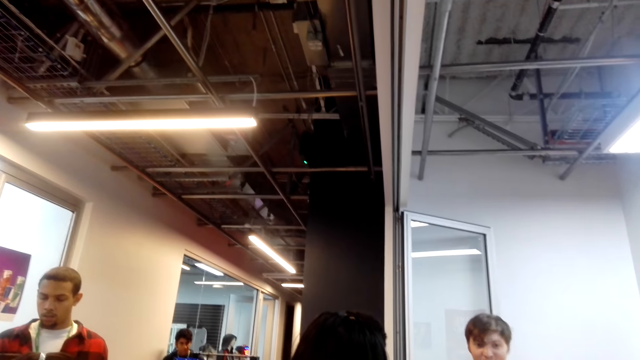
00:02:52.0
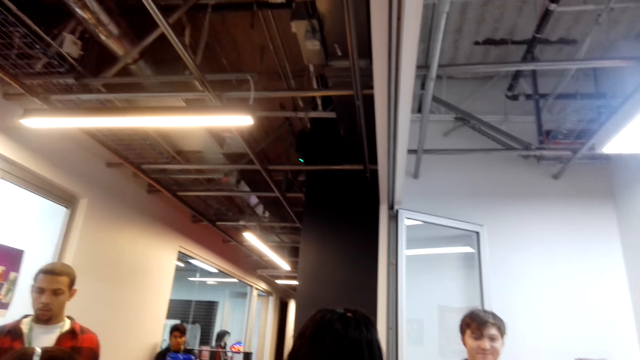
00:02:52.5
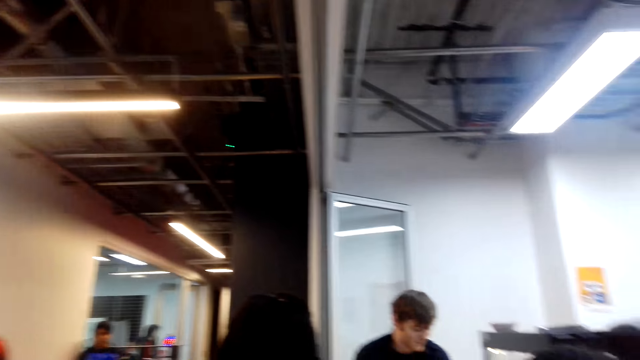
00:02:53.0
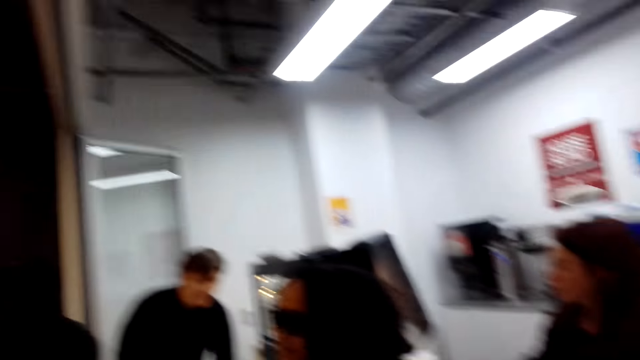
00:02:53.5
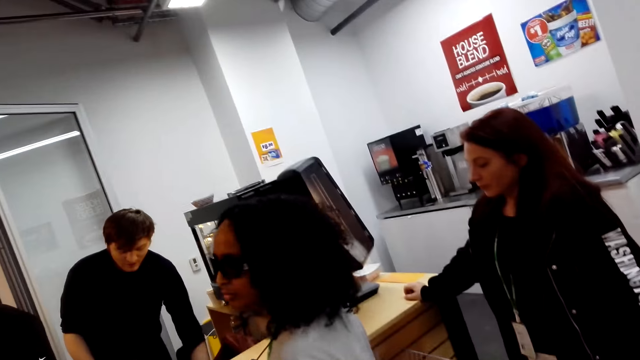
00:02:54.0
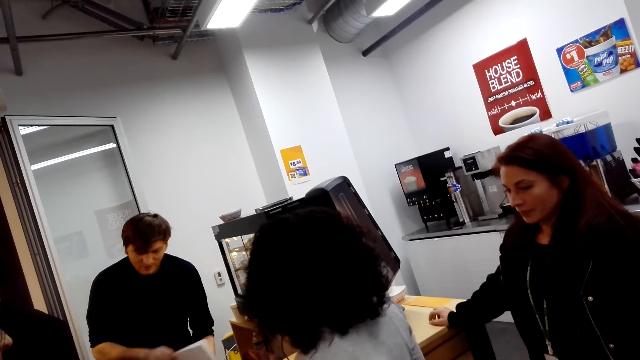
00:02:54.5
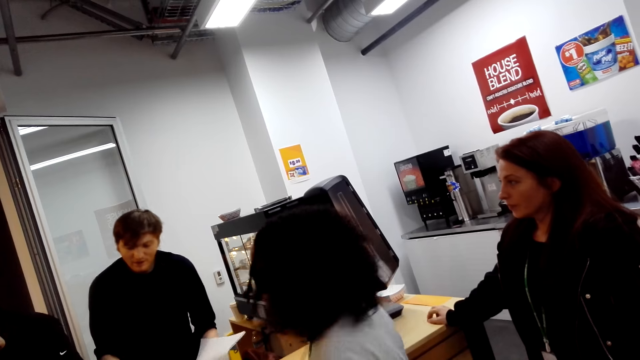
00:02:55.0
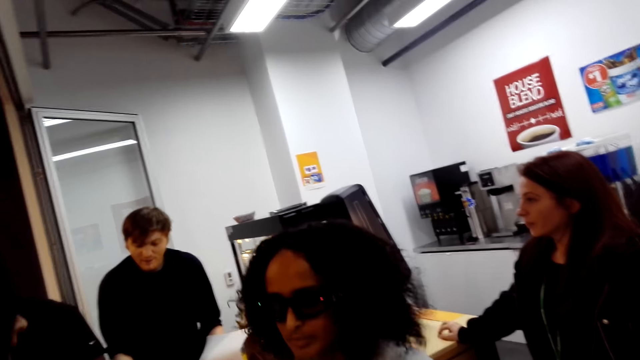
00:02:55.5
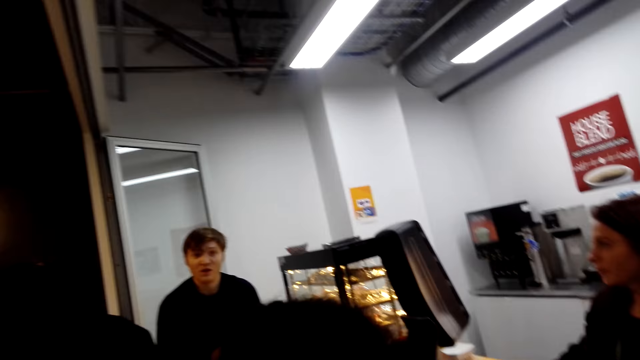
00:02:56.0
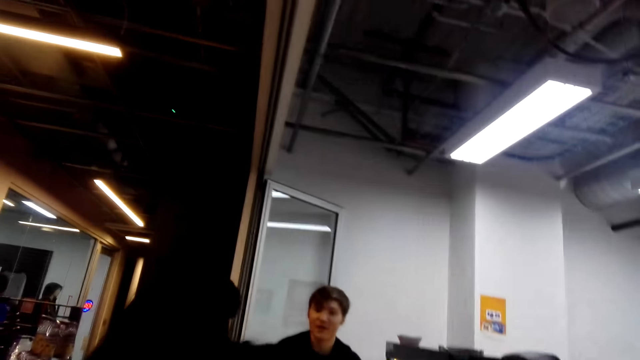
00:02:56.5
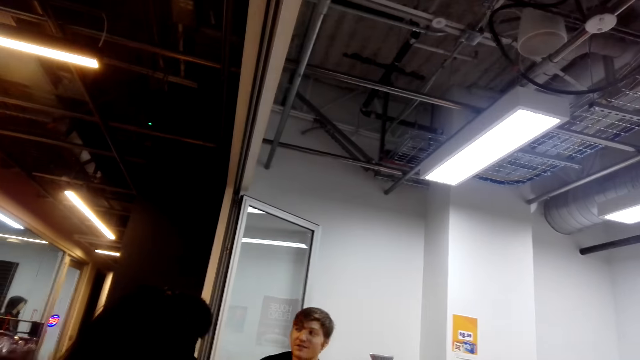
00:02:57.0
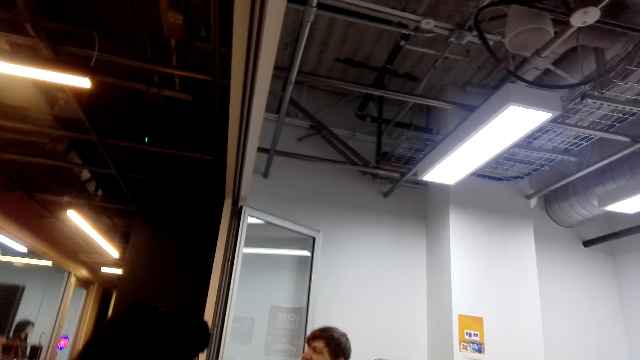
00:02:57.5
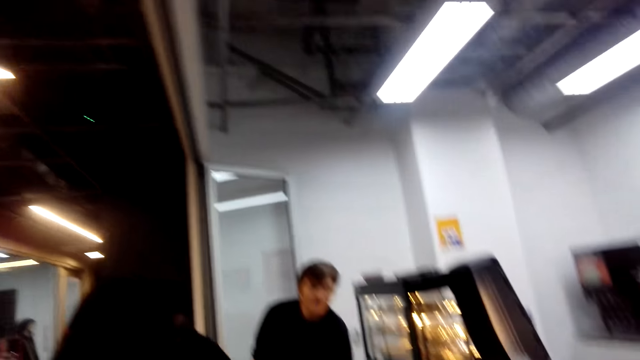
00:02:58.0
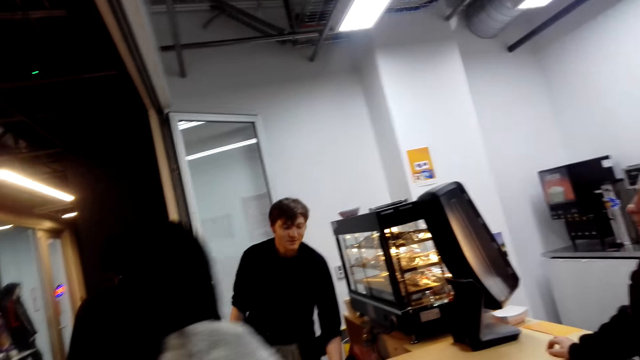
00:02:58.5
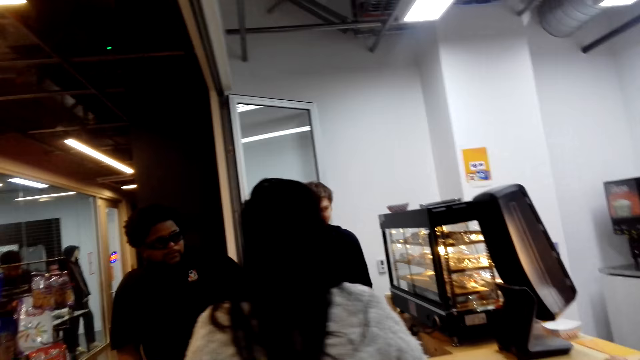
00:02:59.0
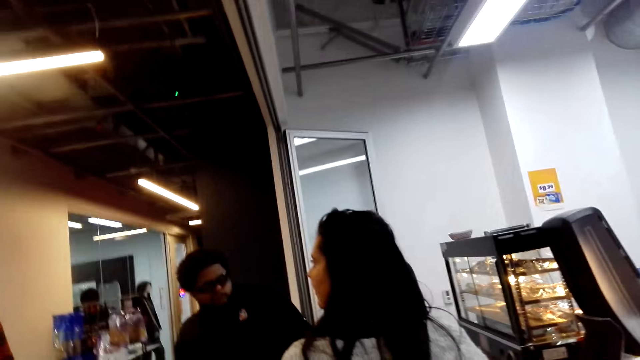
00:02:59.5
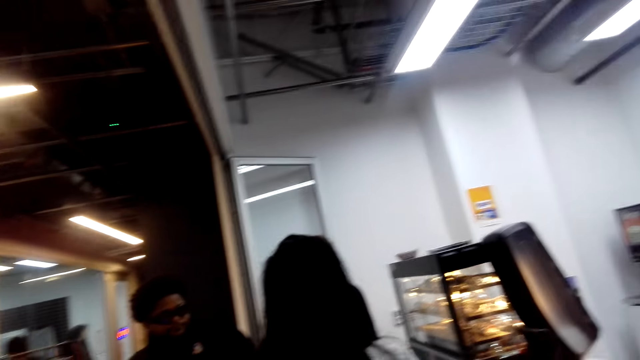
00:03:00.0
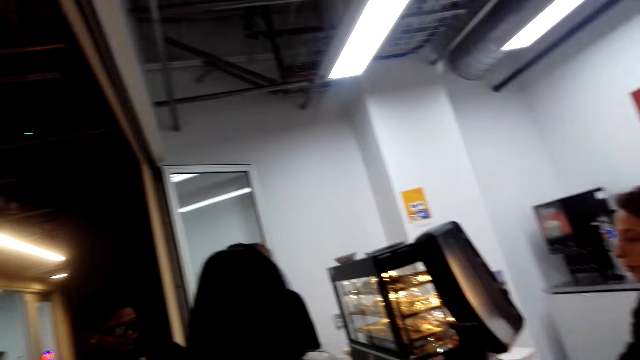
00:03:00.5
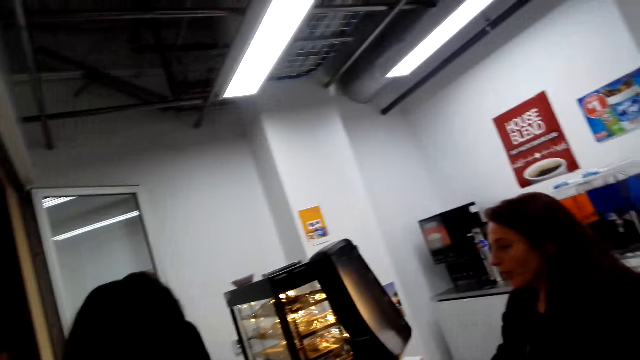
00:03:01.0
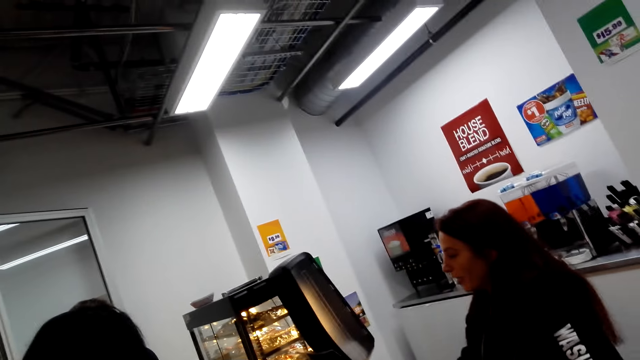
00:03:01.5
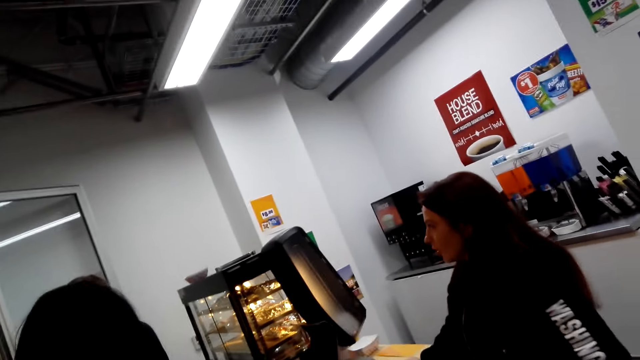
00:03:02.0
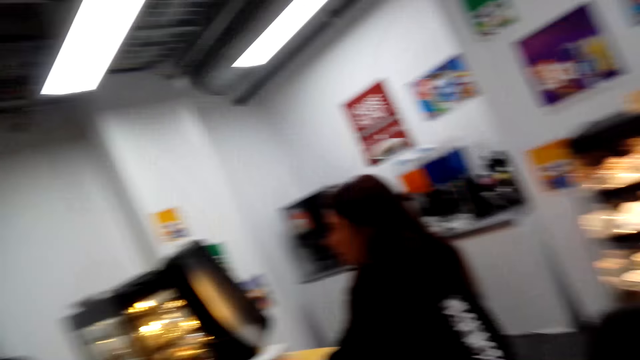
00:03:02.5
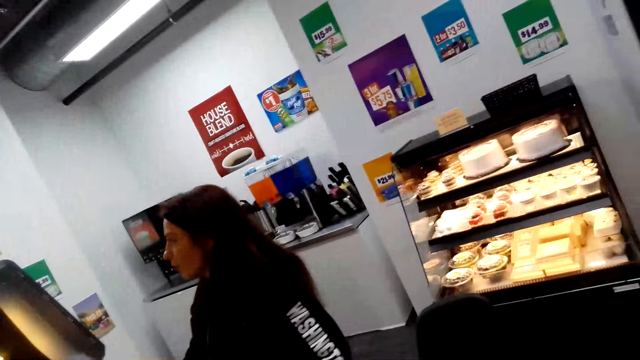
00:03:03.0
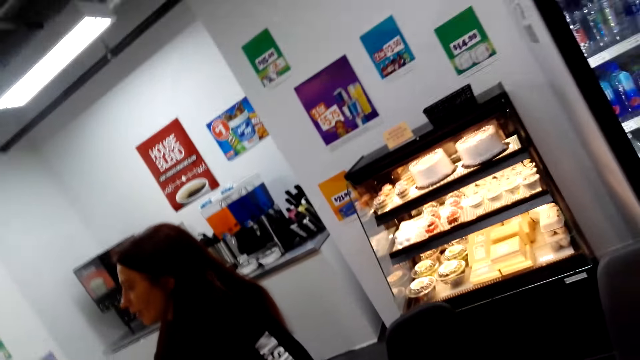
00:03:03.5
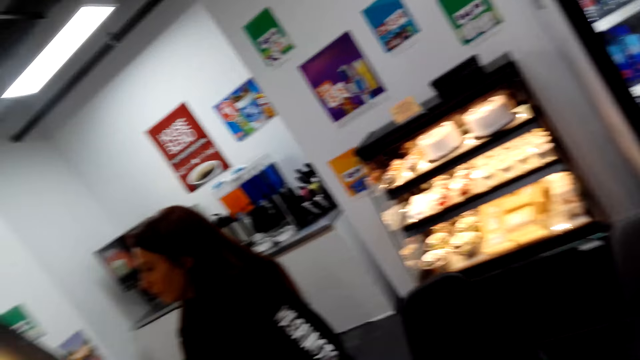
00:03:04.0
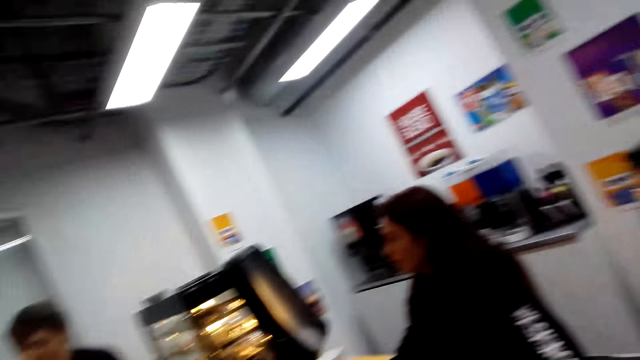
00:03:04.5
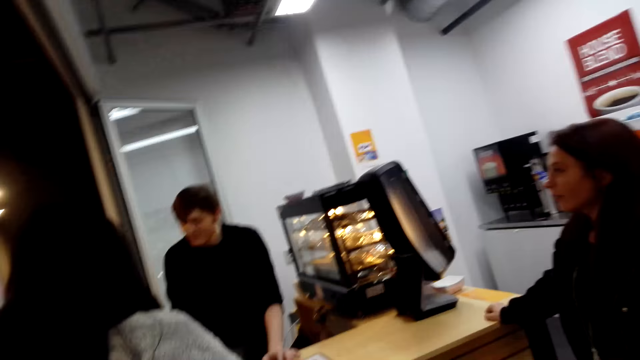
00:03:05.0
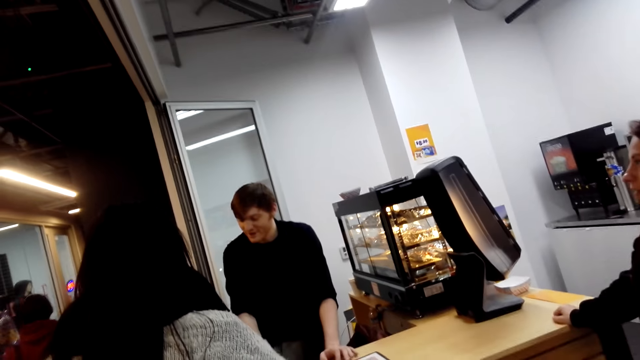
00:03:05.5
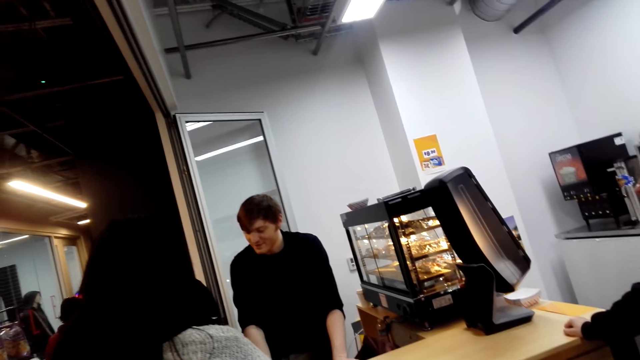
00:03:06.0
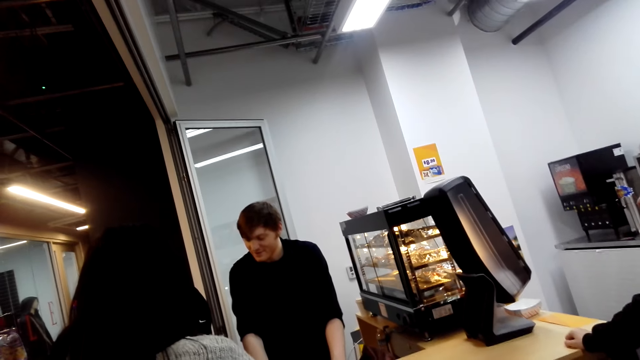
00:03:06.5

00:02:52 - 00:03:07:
The woman talks to a man. The camera wearer looks at the cashier. They look at the pancakes.

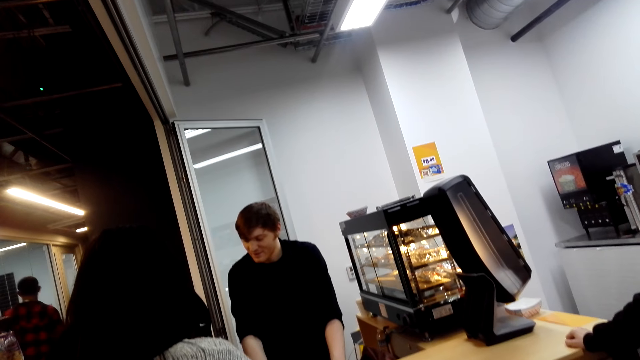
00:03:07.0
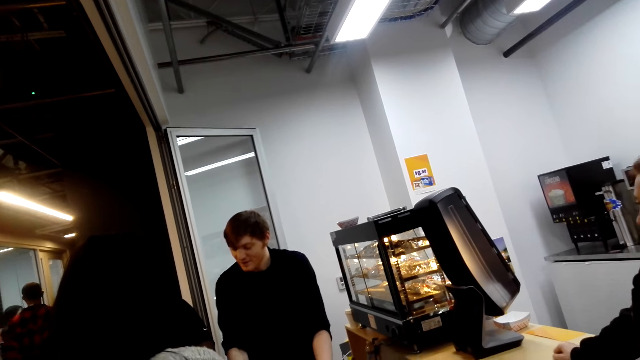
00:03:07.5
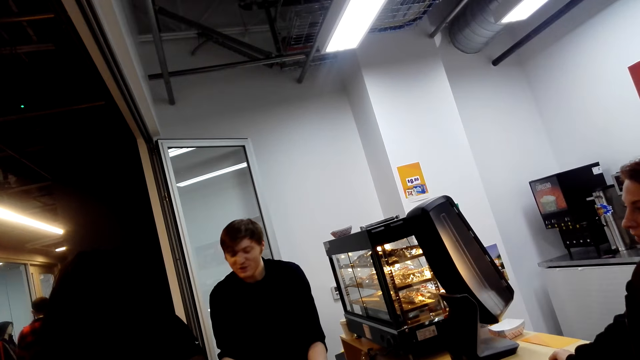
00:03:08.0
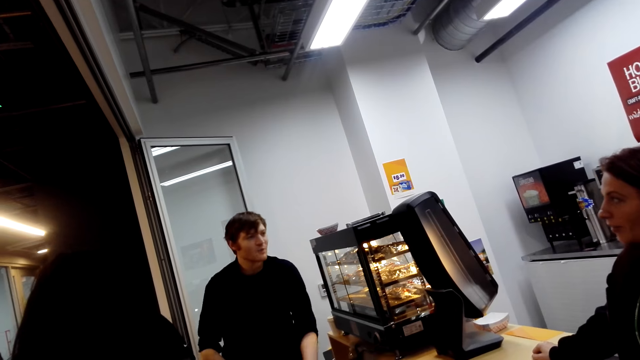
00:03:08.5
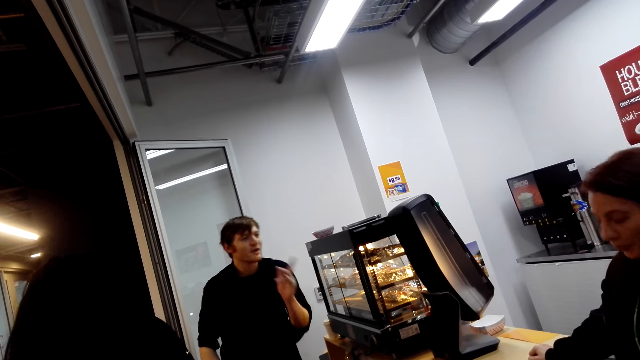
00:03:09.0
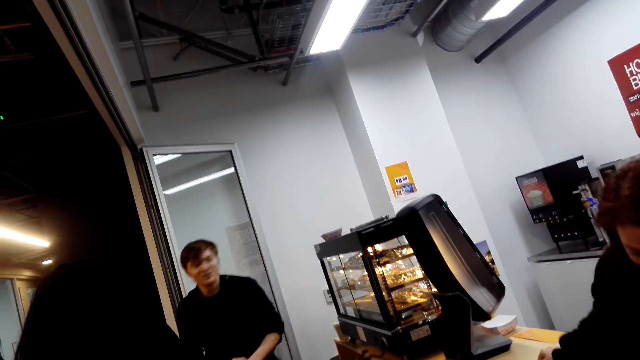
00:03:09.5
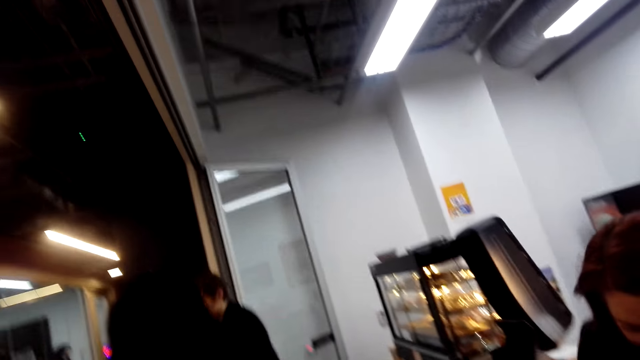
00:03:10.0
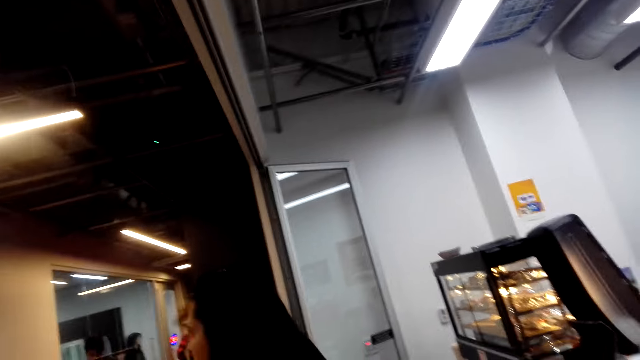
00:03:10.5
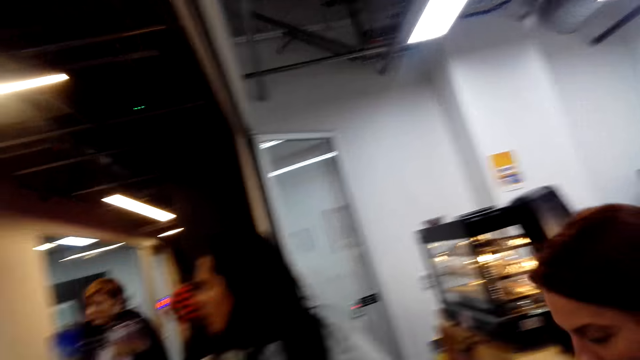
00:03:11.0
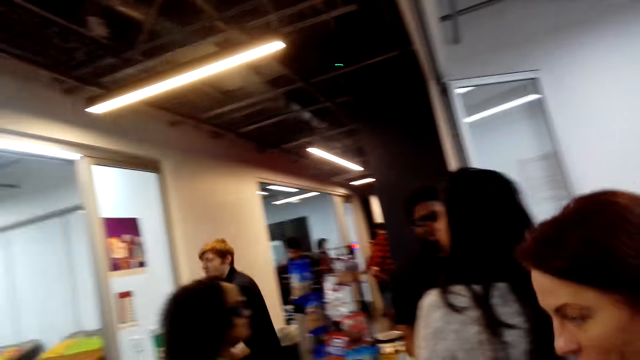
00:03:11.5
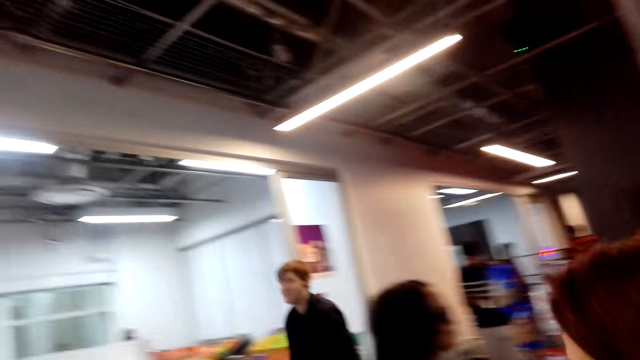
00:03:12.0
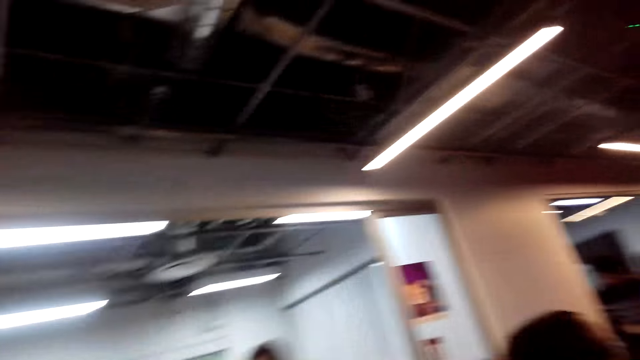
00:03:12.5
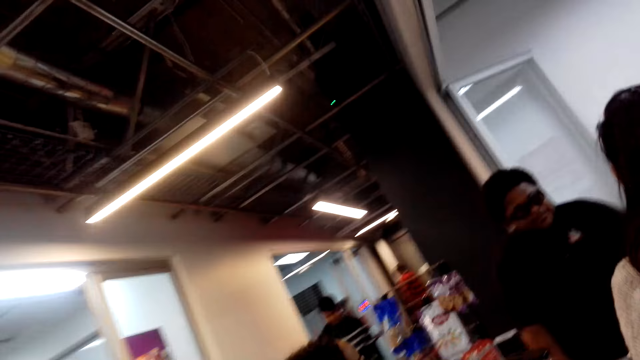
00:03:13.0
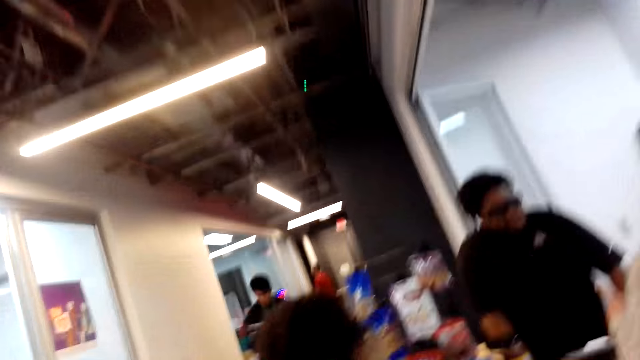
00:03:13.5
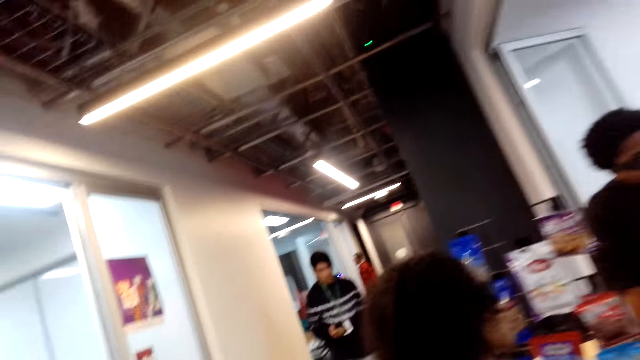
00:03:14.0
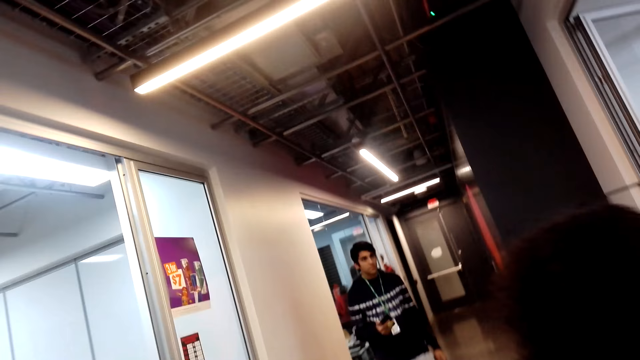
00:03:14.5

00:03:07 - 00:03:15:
A person talks with the camera wearer. The camera wearer walks towards the supermarket.
